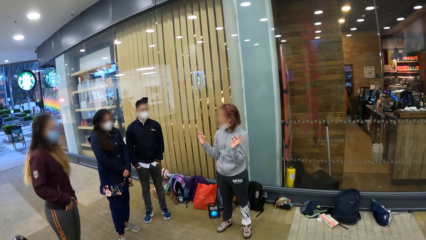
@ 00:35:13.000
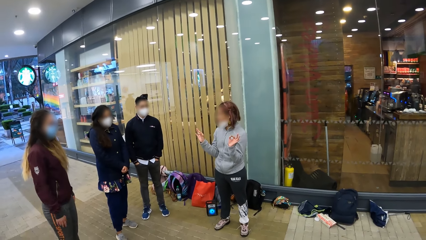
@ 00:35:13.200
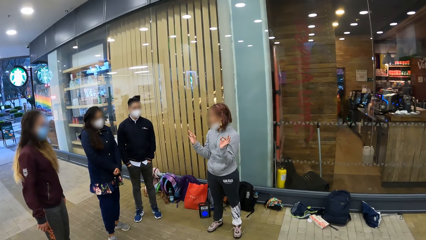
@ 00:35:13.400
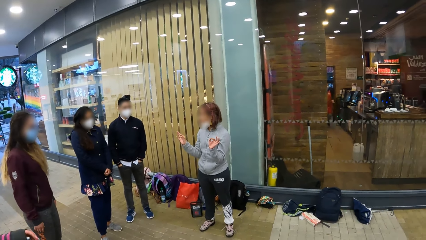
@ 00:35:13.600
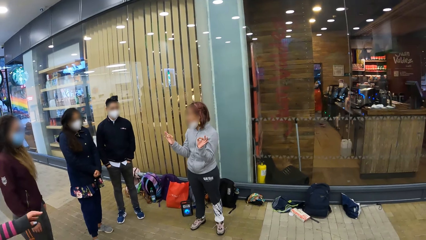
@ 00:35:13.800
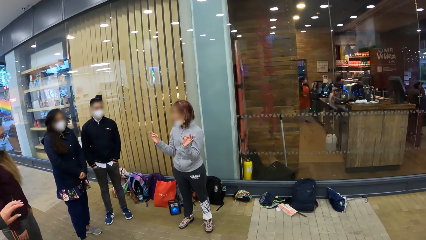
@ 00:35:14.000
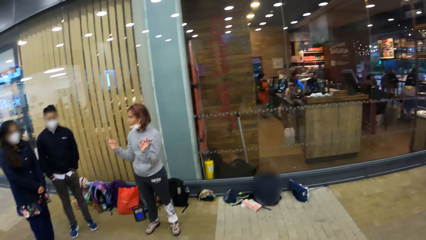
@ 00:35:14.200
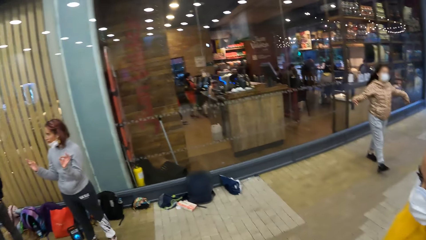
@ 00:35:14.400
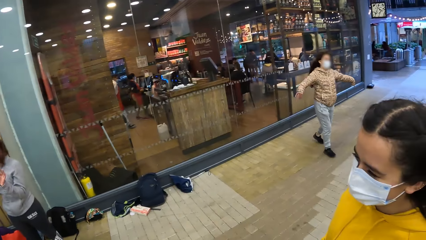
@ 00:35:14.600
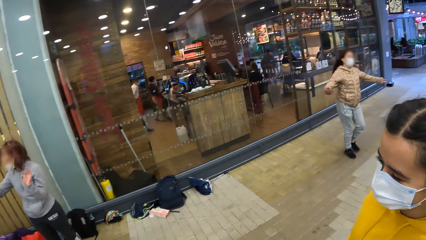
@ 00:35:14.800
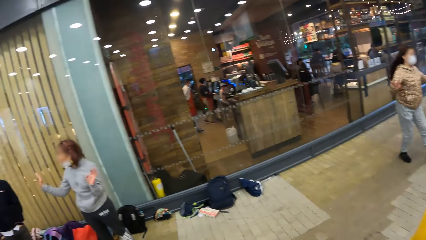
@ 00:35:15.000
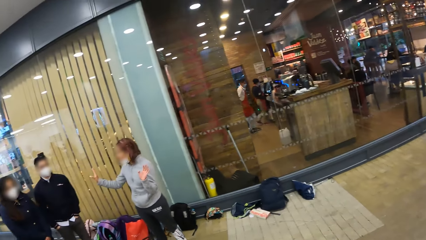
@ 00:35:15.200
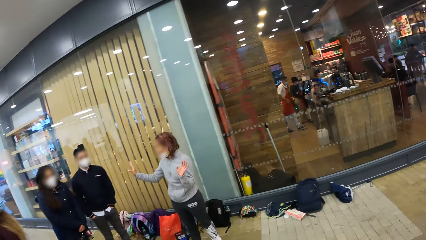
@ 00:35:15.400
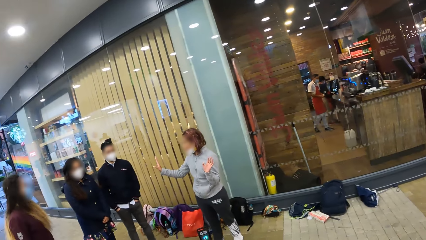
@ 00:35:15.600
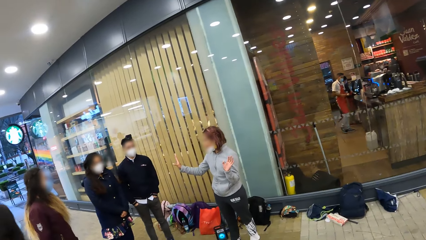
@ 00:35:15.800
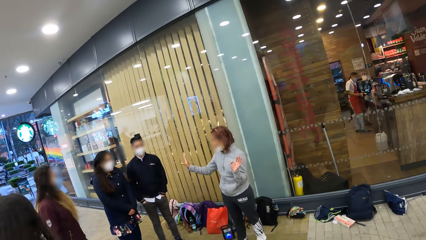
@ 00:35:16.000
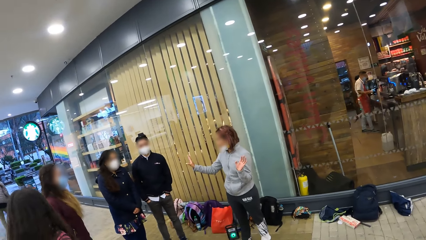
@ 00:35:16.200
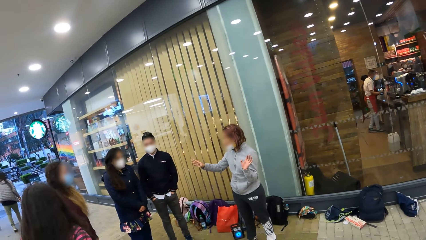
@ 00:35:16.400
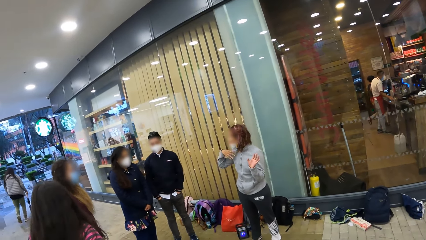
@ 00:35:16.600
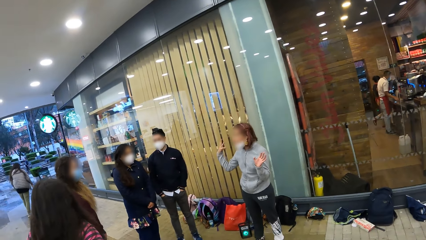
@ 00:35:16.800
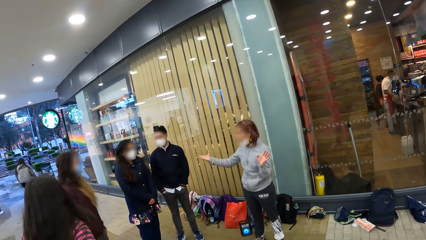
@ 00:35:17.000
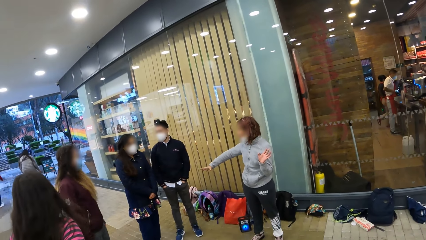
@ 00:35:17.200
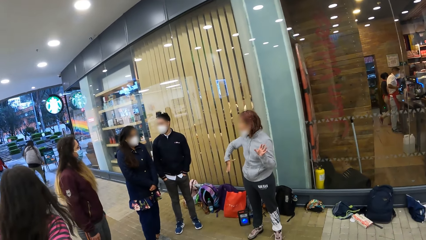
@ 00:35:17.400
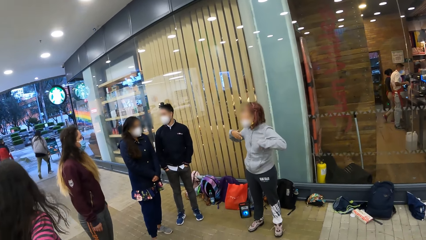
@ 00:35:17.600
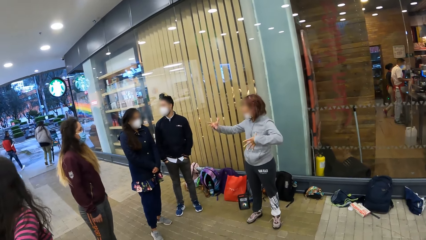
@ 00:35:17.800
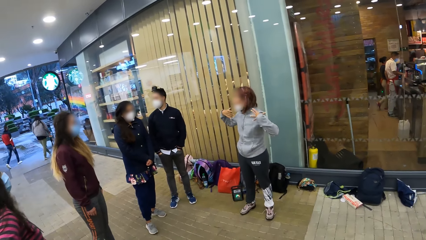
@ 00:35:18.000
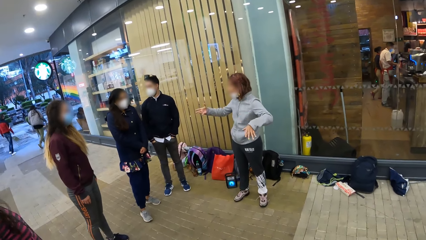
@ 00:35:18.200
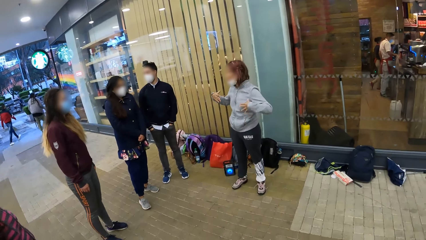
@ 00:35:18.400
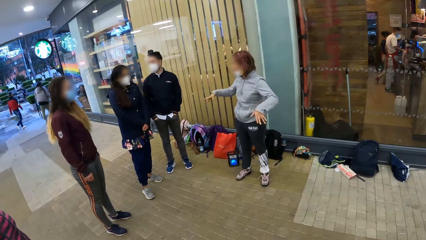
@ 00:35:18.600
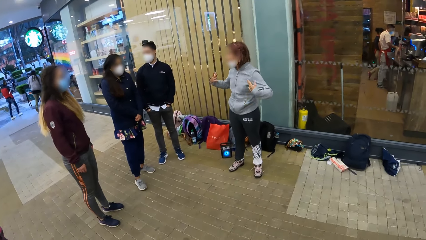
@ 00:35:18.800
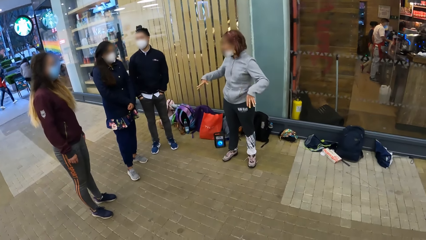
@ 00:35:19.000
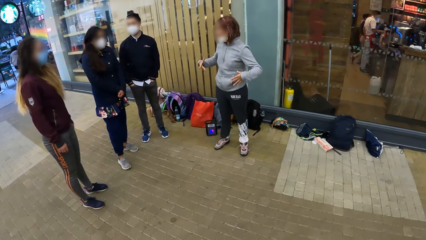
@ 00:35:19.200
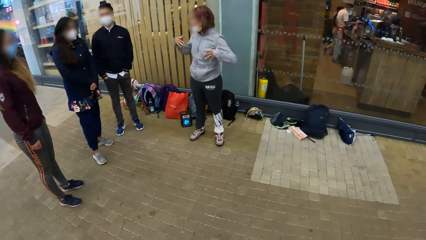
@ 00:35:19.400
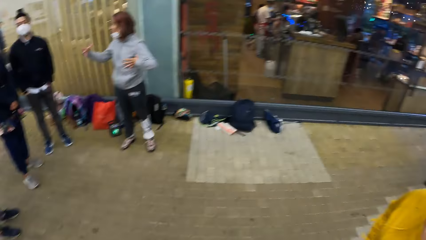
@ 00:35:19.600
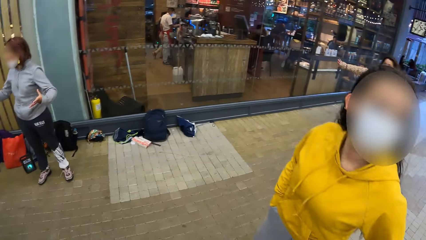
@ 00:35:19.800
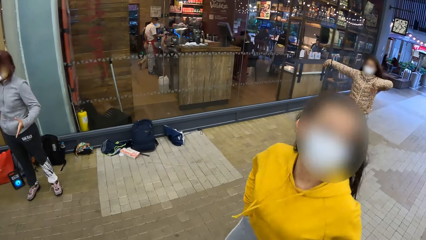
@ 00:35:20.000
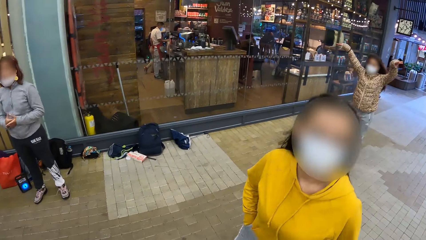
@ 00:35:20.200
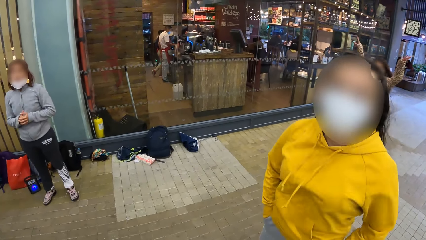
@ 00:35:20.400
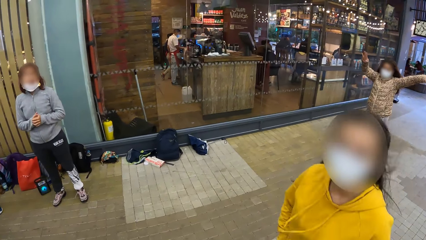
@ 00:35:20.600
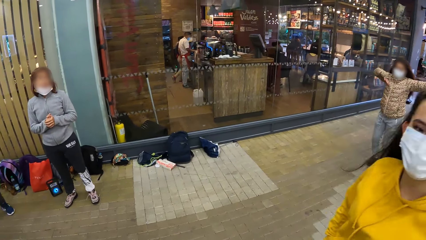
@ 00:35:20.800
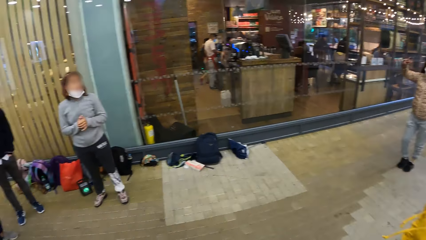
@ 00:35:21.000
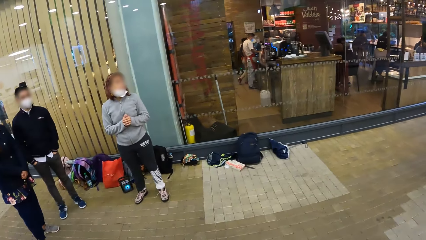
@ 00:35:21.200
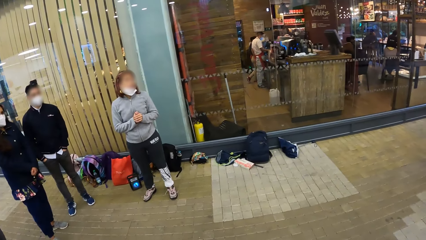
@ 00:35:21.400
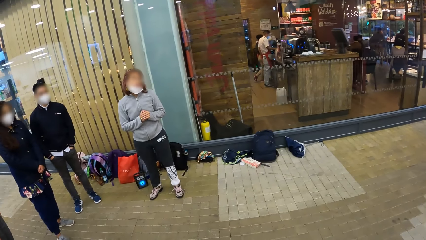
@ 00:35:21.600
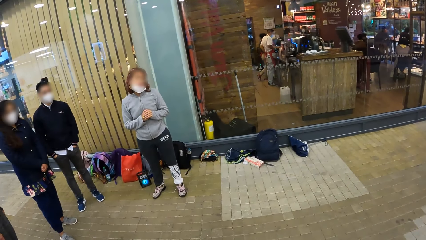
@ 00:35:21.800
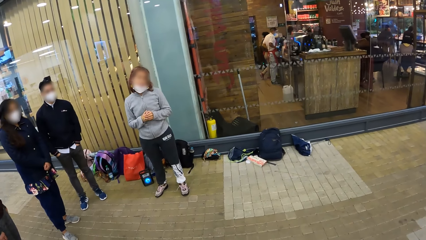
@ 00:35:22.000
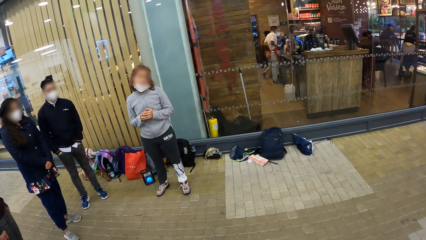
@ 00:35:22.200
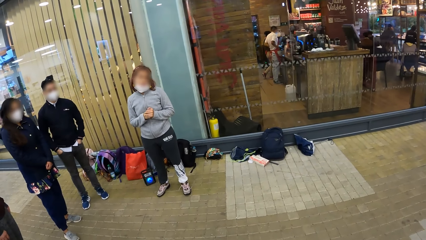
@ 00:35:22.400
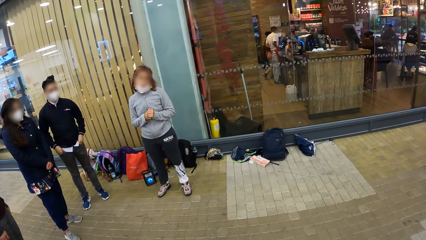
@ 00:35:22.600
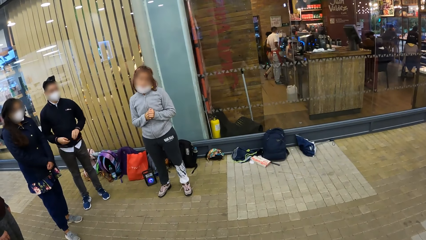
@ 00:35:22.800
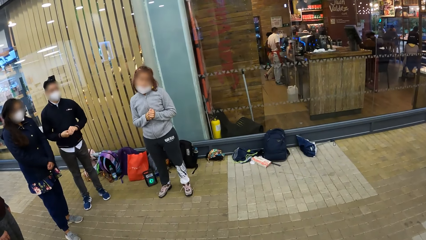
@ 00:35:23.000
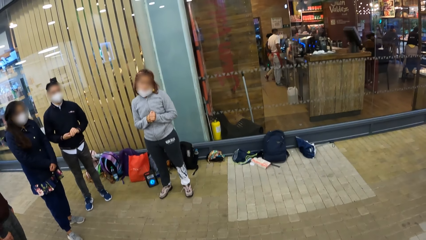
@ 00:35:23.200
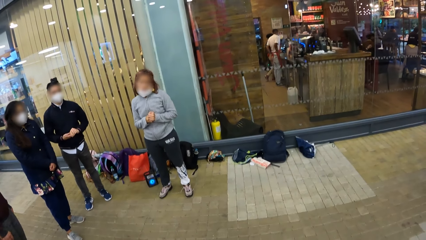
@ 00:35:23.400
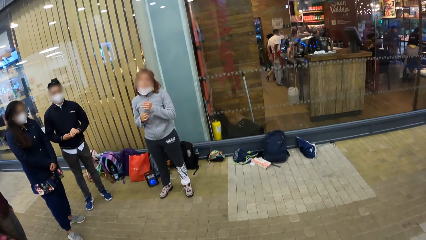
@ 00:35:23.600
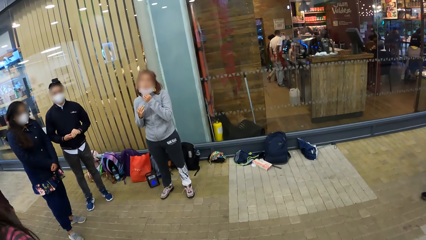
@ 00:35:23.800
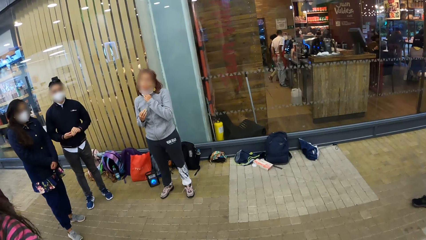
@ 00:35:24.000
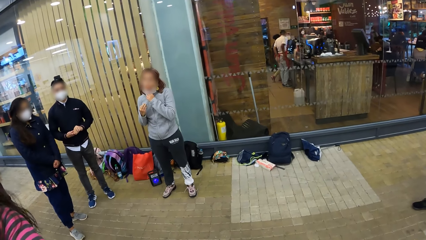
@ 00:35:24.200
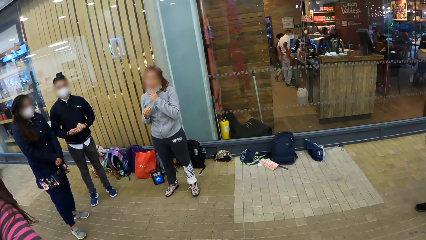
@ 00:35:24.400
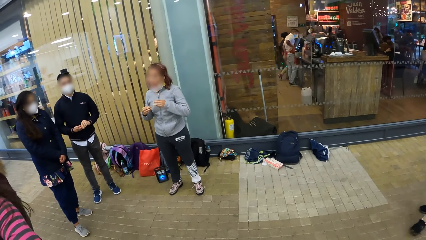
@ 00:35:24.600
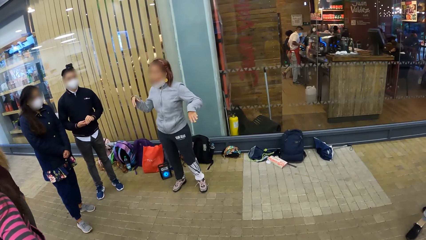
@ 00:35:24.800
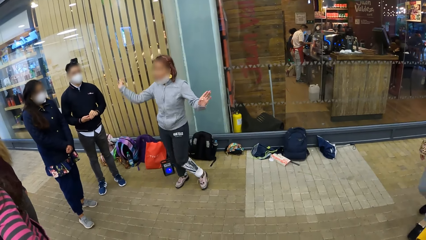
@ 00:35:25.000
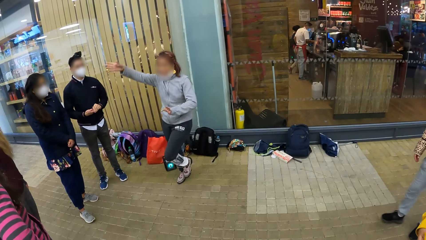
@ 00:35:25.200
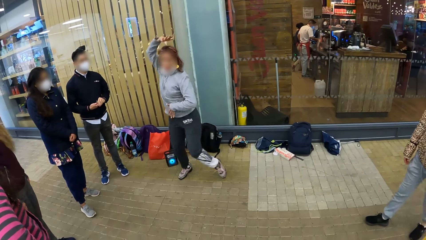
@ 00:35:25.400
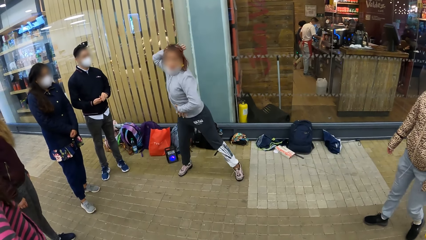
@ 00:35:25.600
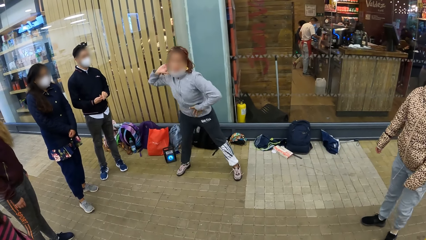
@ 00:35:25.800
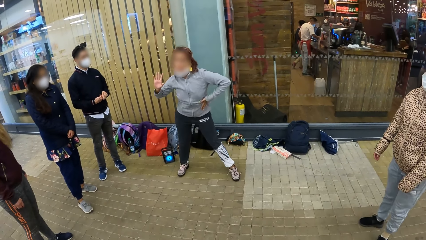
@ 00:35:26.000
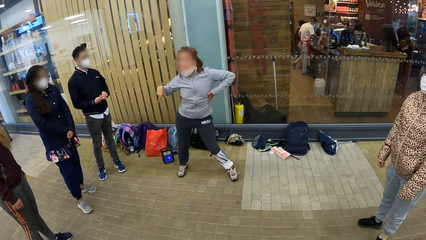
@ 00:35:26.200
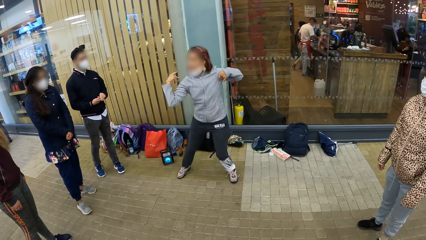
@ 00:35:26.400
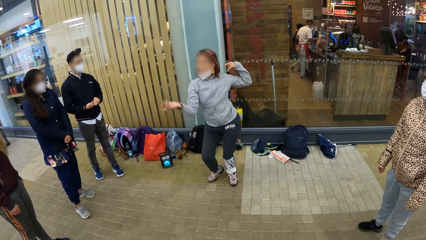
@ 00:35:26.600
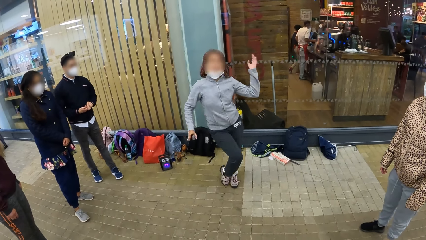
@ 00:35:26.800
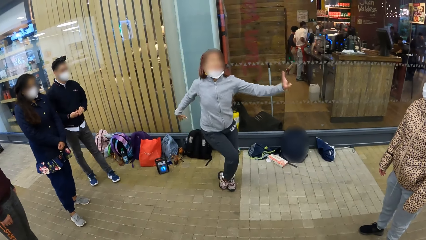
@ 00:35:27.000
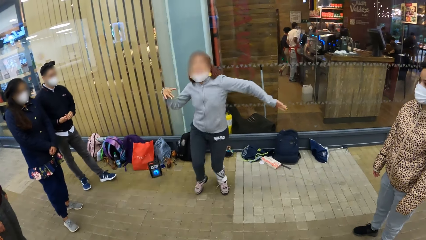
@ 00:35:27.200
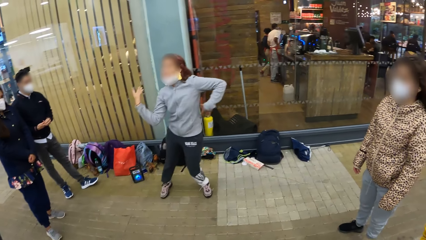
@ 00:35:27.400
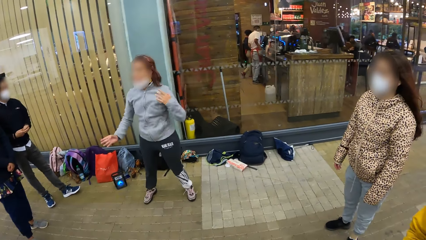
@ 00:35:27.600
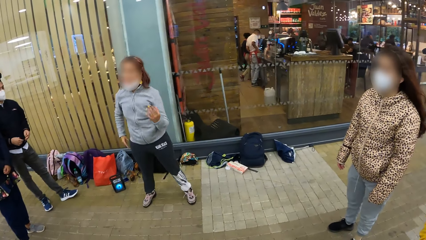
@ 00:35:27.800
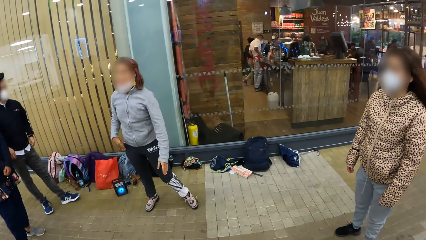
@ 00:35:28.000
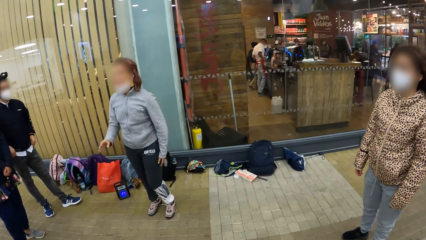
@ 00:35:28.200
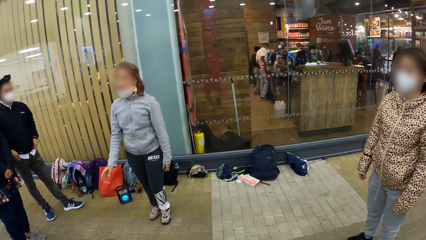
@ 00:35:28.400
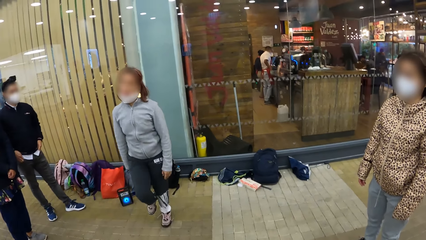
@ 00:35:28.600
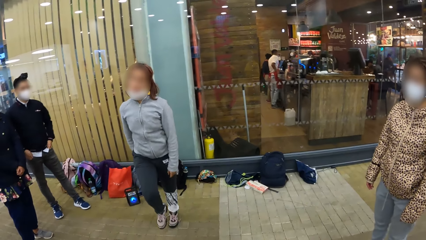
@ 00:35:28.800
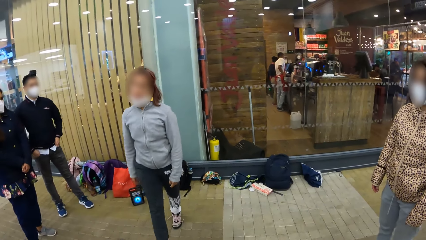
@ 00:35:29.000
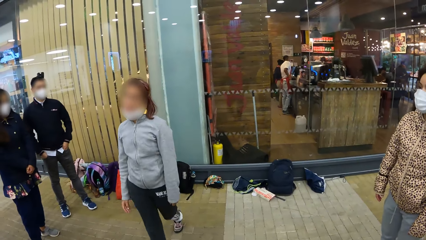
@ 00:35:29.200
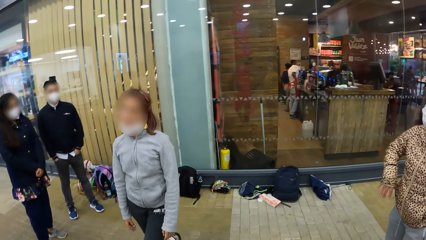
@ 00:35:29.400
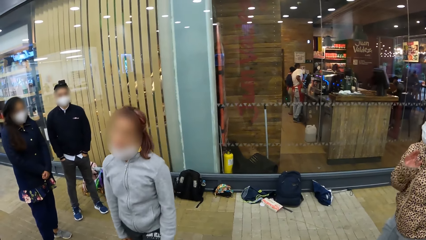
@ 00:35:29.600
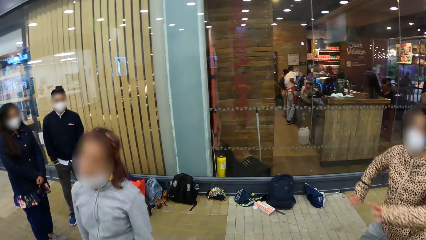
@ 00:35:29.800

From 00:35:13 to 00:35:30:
A person jumps on the floor. Another person dances on the floor.
